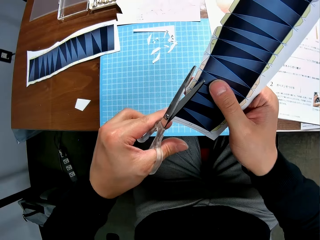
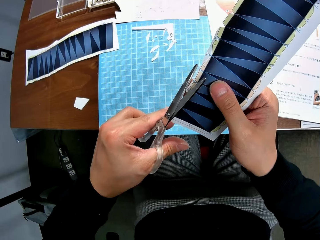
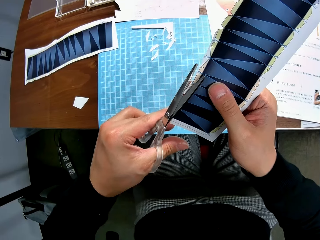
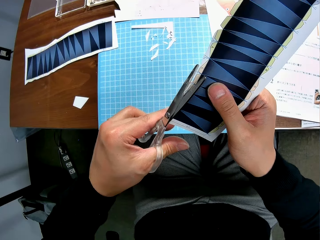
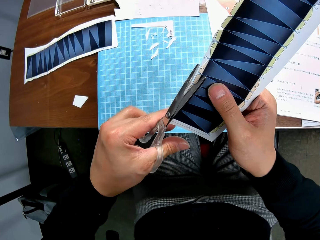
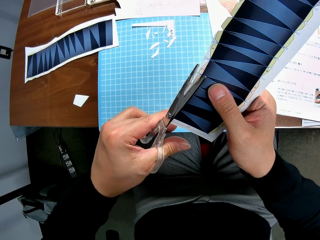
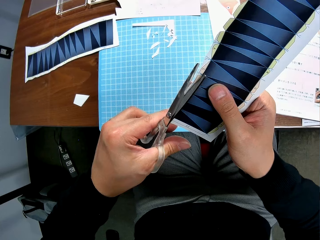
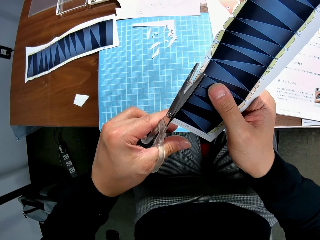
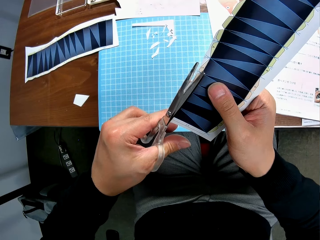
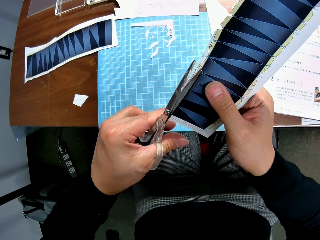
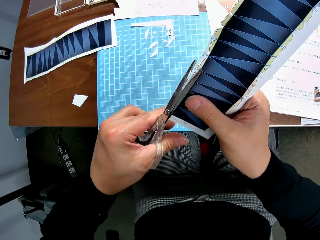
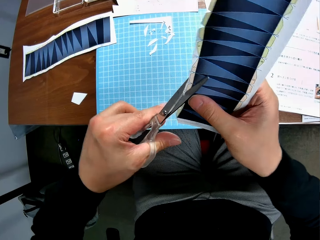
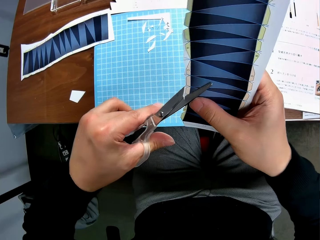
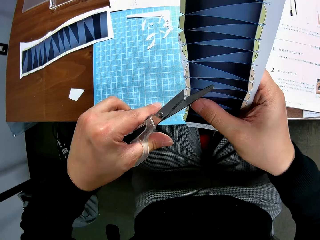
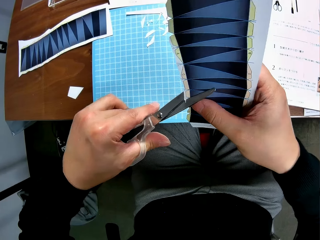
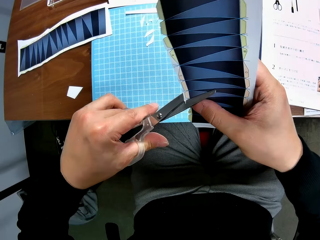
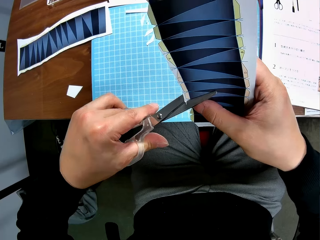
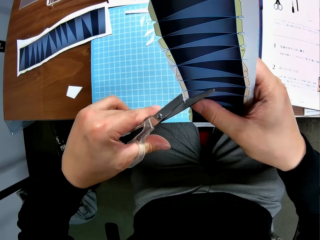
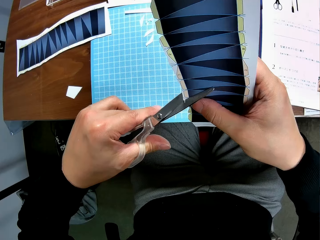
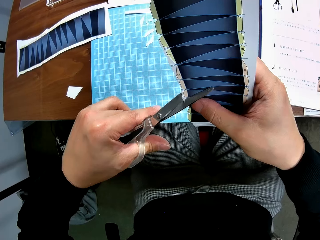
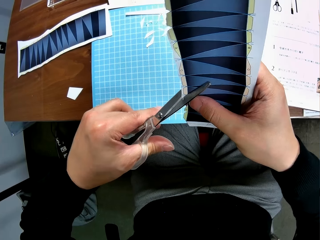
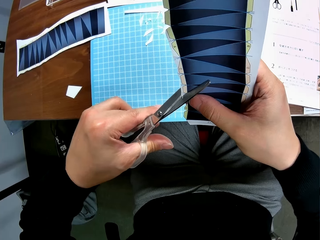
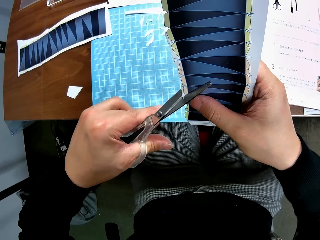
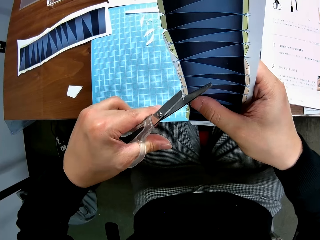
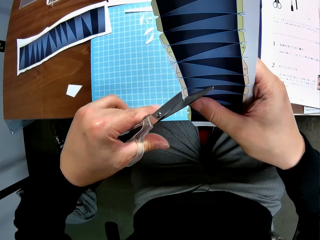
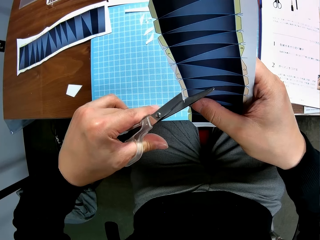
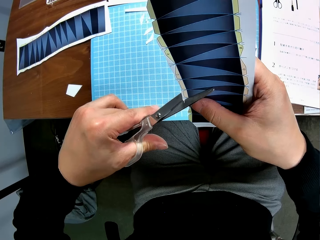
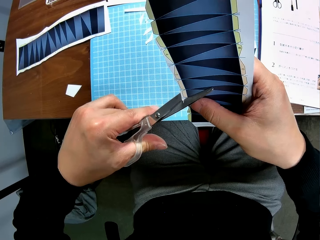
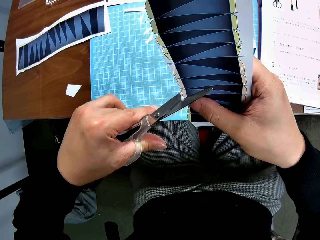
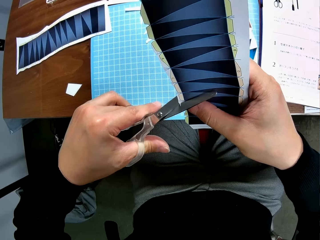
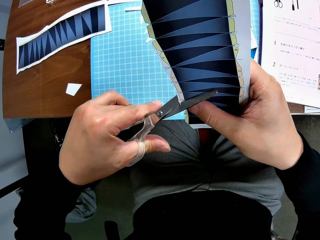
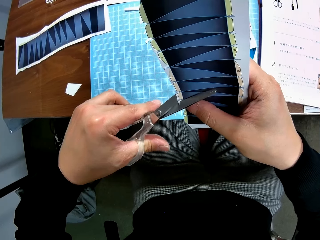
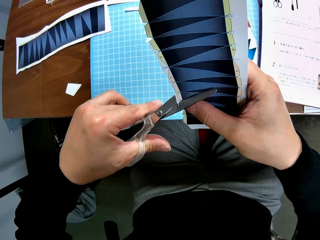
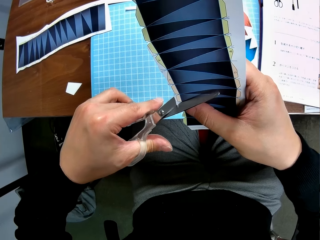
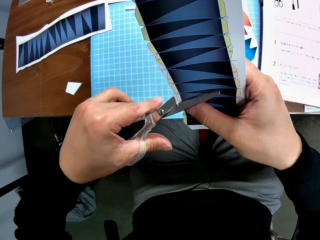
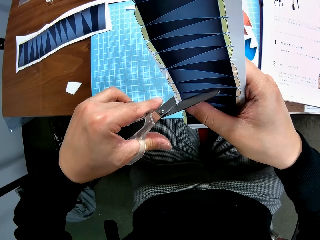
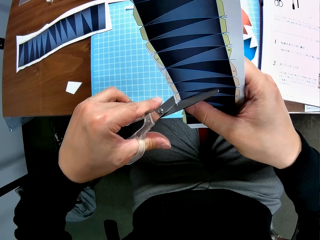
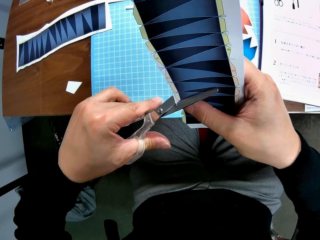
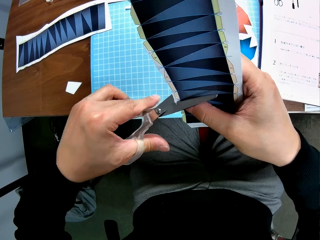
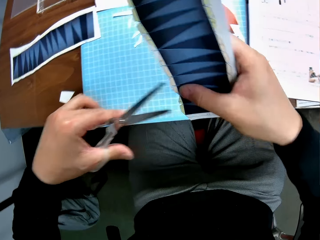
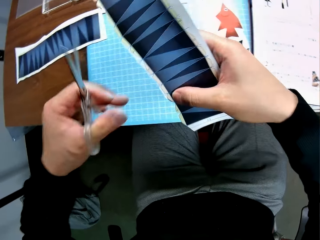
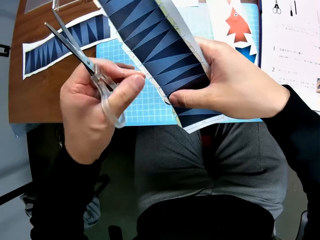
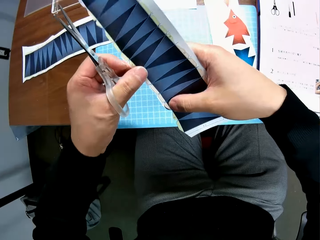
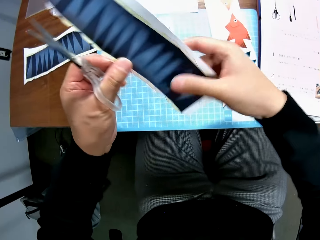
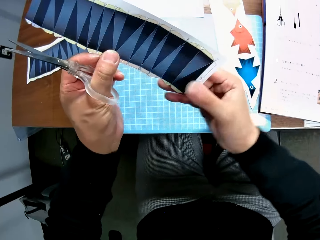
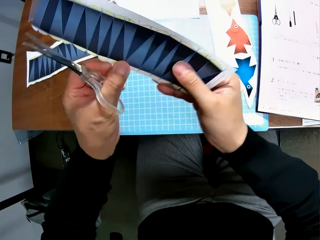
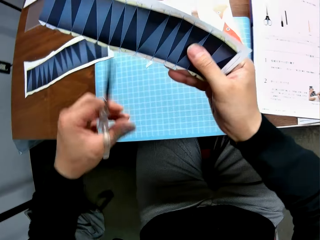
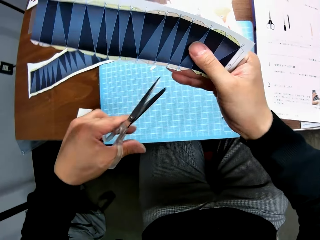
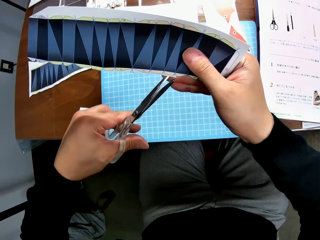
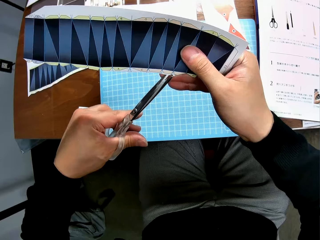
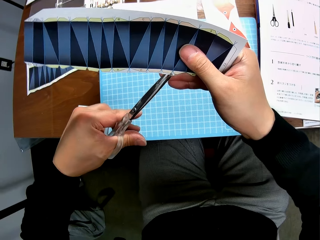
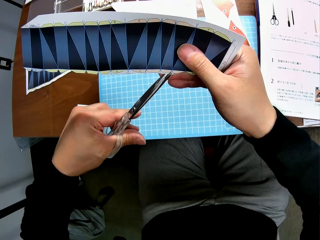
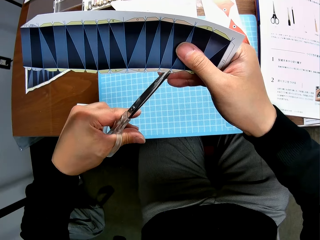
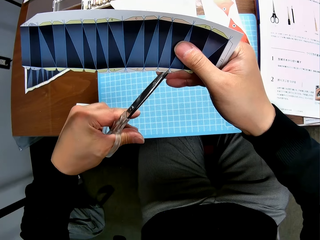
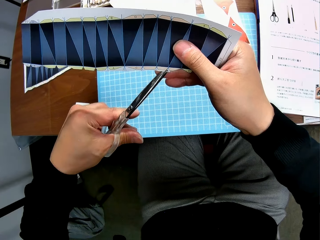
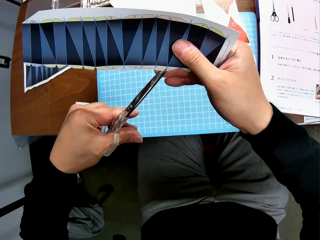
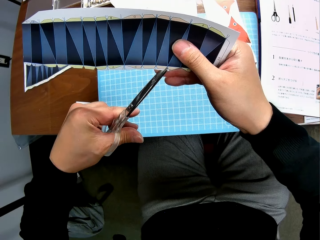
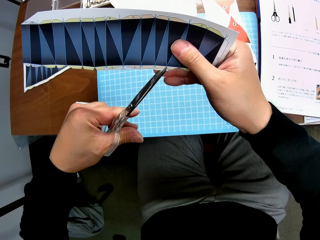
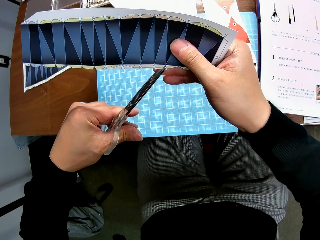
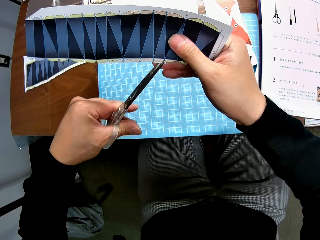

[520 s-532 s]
The camera wearer turns the paper. They cut the paper with a pair of scissors. They turn the paper.

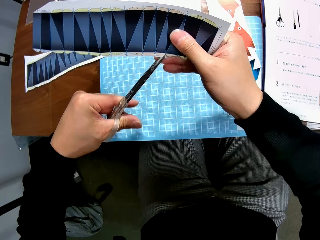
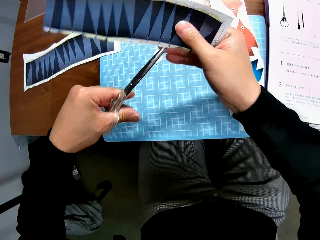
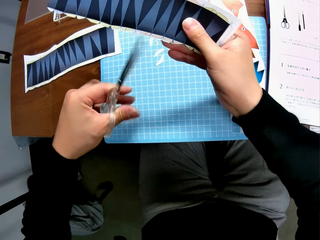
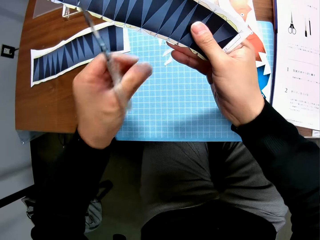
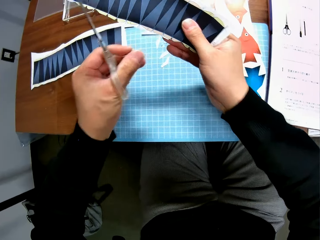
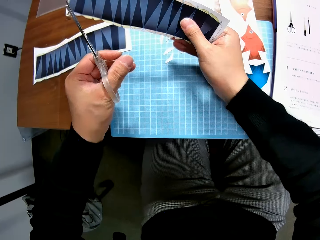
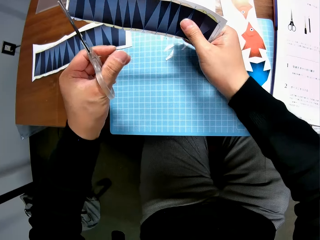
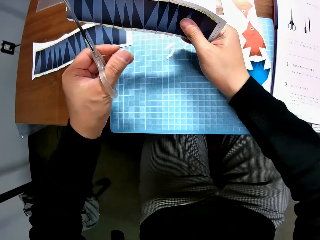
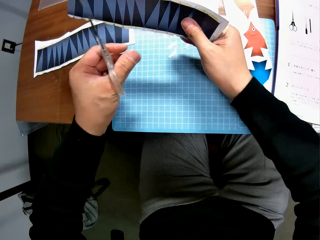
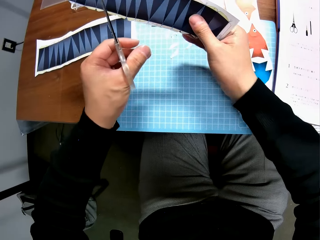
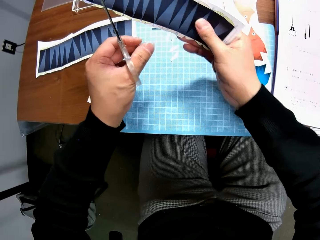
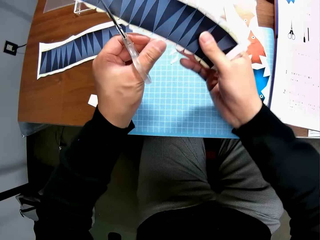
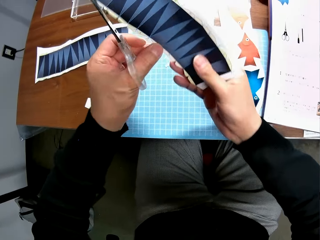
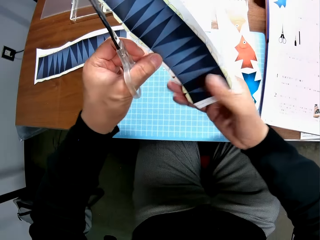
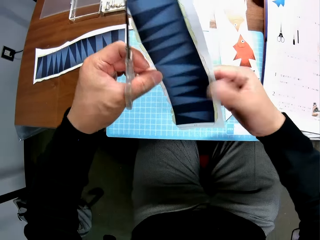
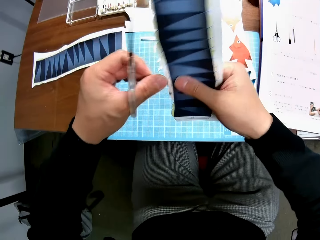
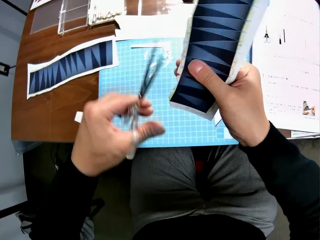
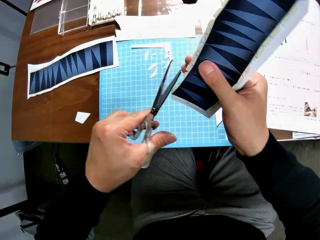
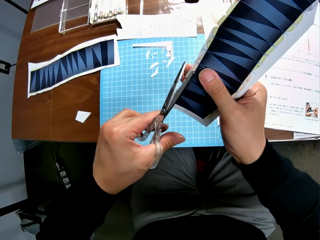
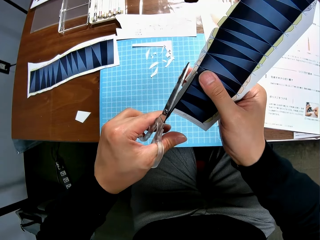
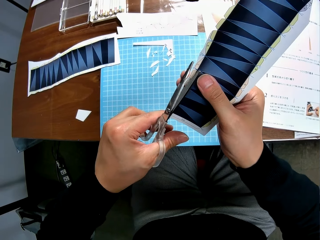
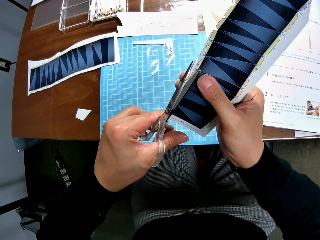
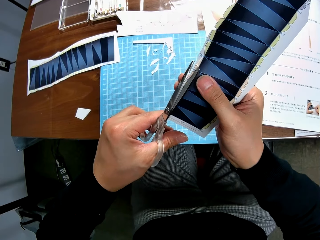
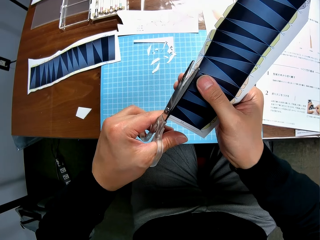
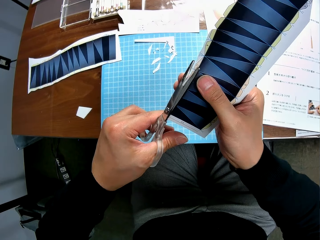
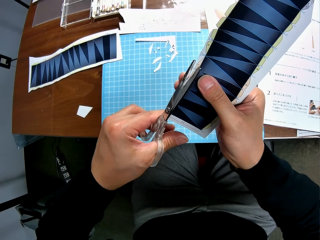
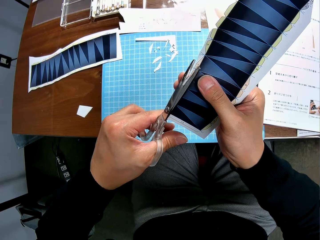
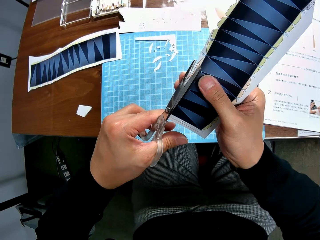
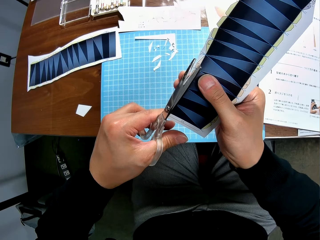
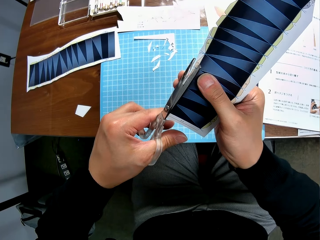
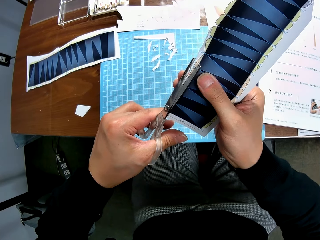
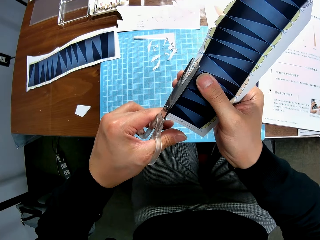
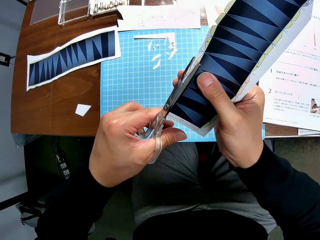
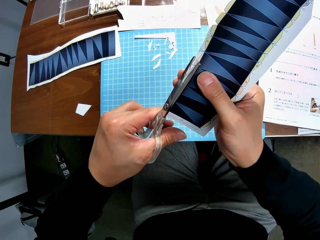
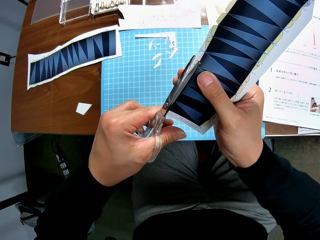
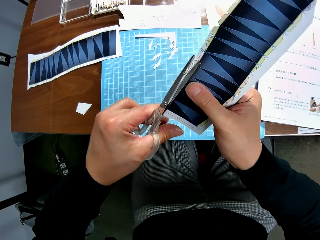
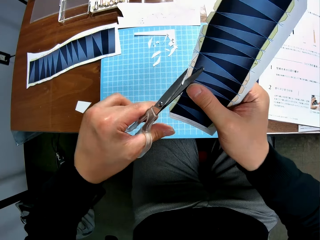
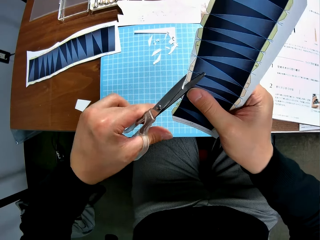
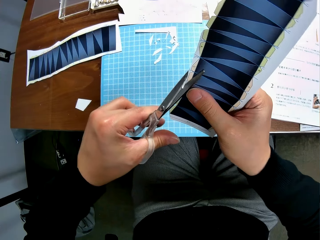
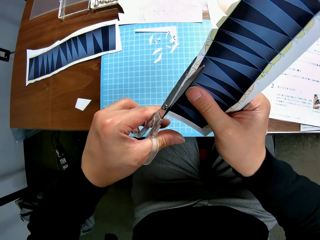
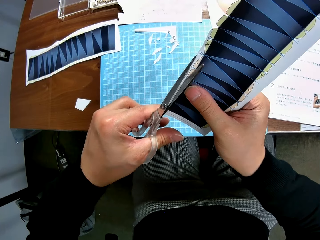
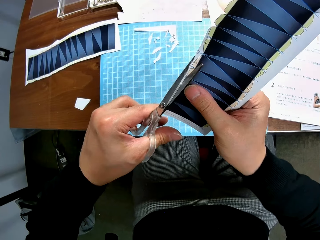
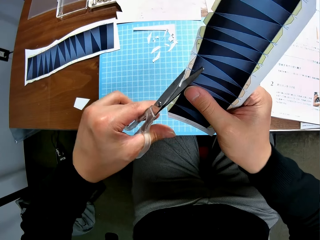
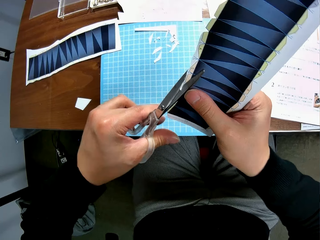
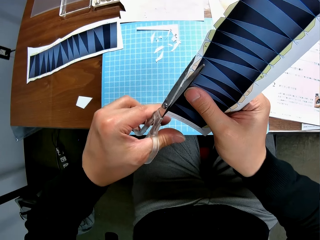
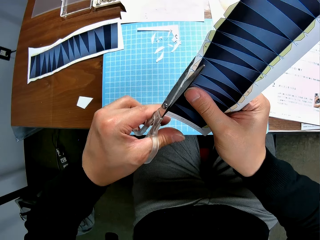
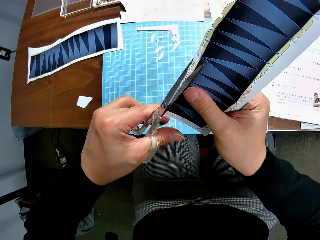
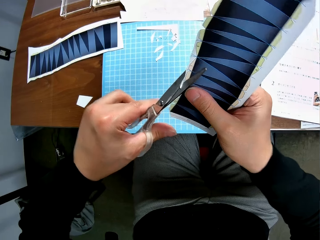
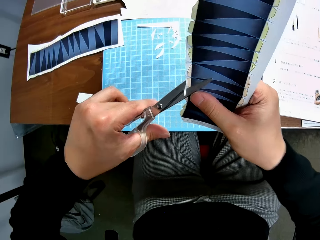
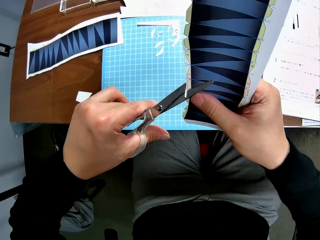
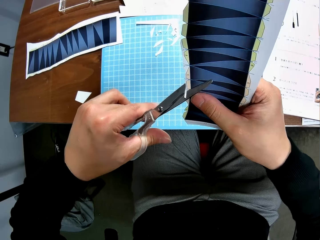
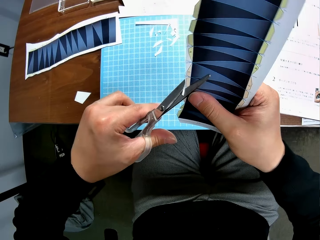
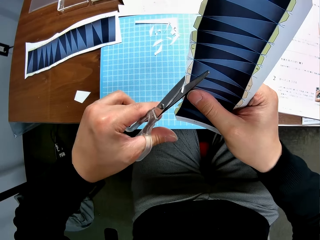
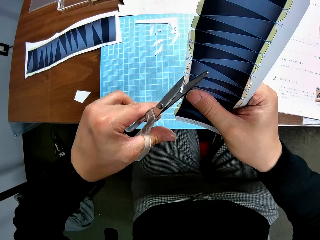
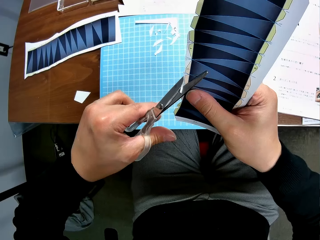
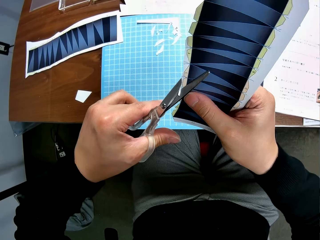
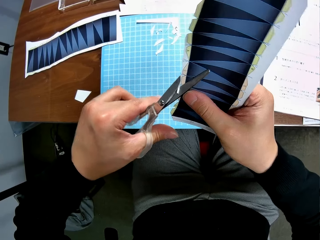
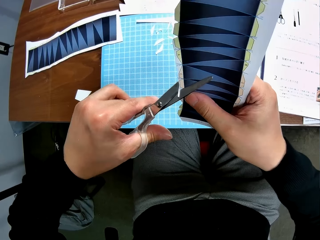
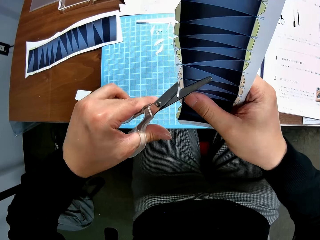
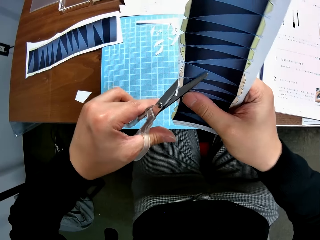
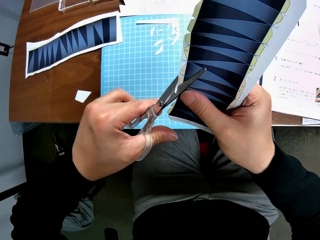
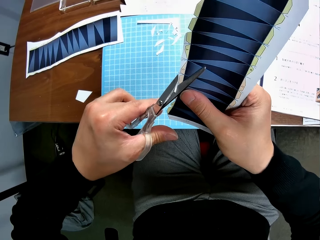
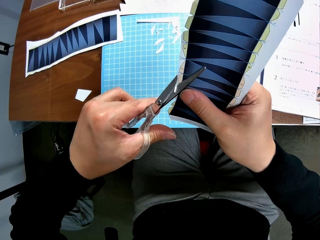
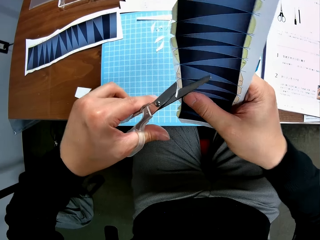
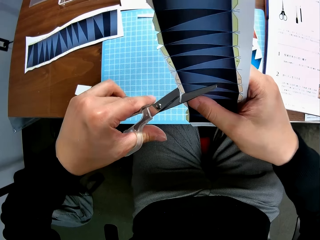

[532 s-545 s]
The camera wearer cuts the paper with a pair of scissors. He drops the cut piece in his right hand on the cutting mat. He continues to craft the second paper stock with the scissors. He cuts the paper with the pair of scissors.
